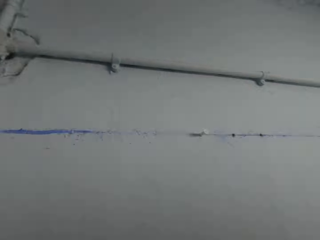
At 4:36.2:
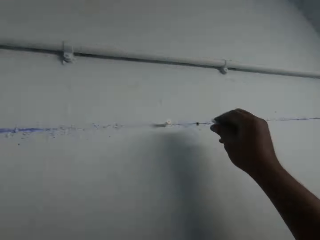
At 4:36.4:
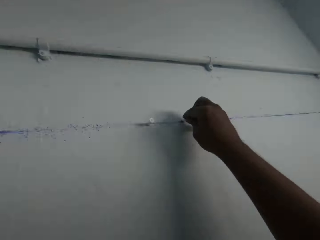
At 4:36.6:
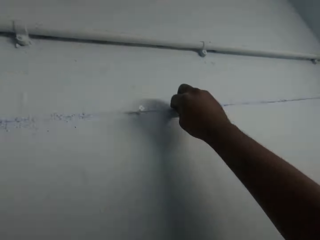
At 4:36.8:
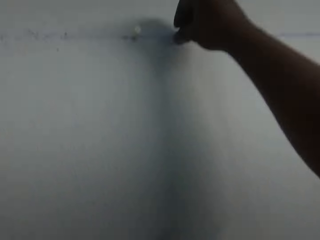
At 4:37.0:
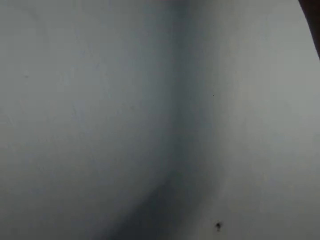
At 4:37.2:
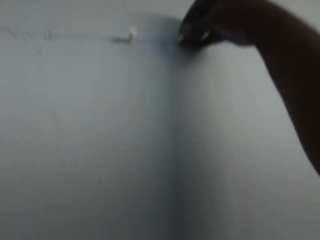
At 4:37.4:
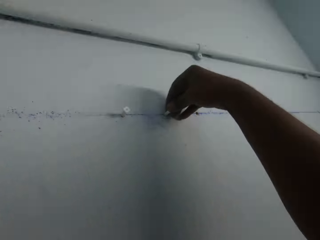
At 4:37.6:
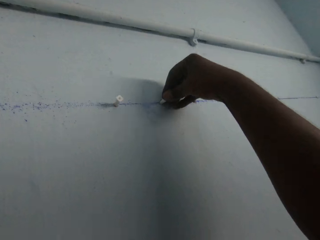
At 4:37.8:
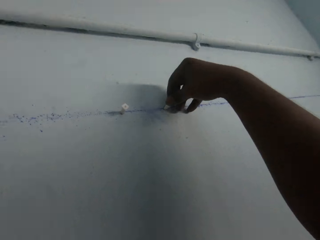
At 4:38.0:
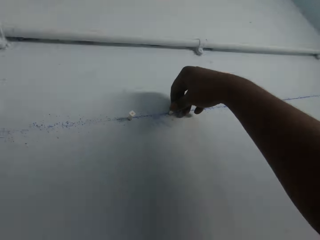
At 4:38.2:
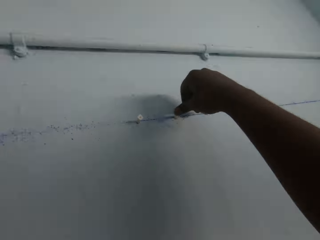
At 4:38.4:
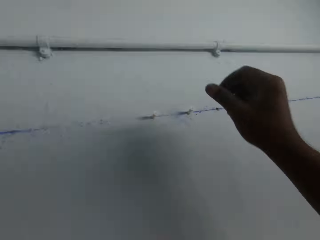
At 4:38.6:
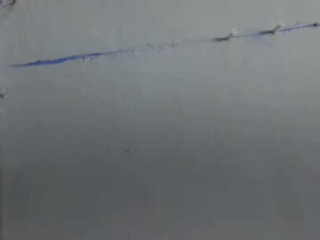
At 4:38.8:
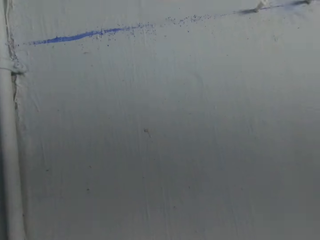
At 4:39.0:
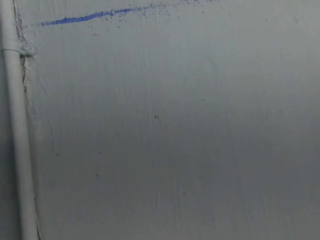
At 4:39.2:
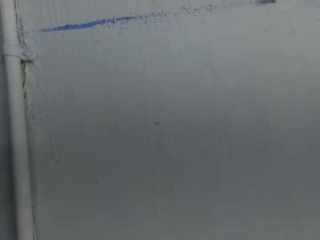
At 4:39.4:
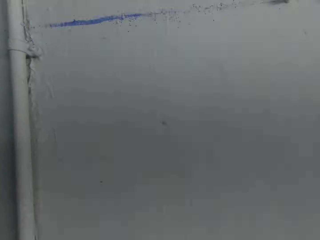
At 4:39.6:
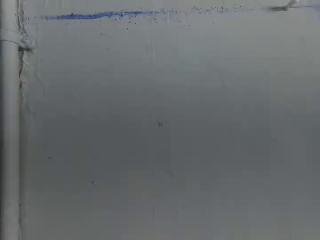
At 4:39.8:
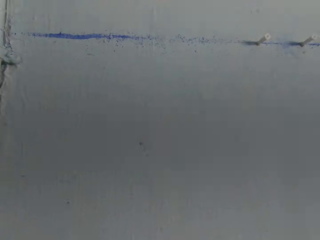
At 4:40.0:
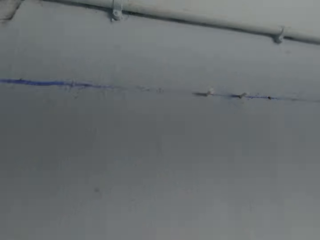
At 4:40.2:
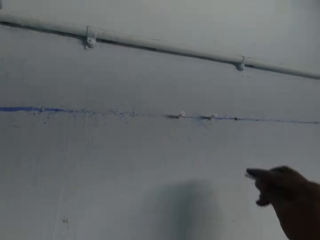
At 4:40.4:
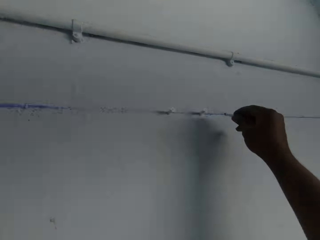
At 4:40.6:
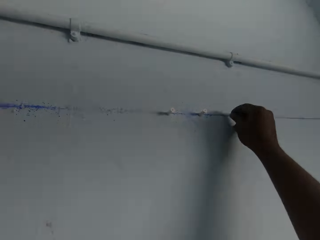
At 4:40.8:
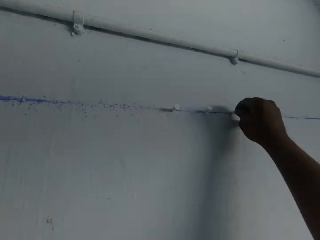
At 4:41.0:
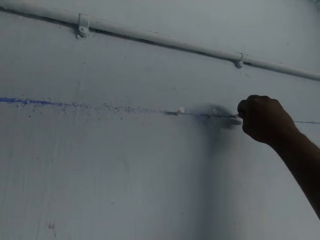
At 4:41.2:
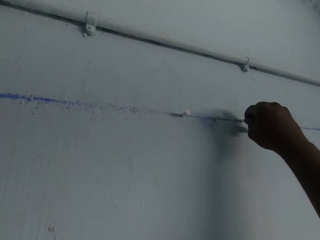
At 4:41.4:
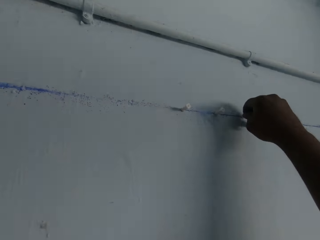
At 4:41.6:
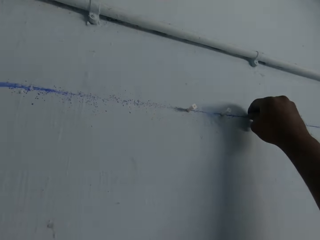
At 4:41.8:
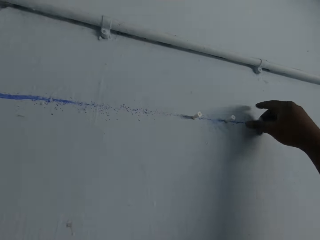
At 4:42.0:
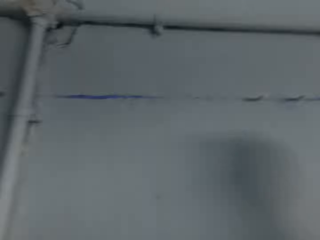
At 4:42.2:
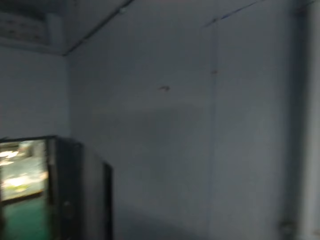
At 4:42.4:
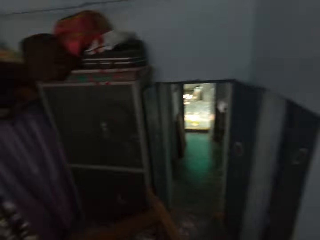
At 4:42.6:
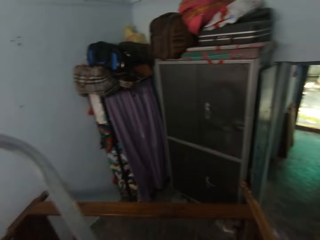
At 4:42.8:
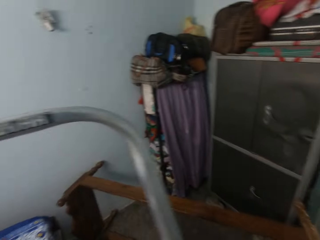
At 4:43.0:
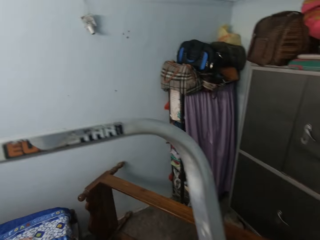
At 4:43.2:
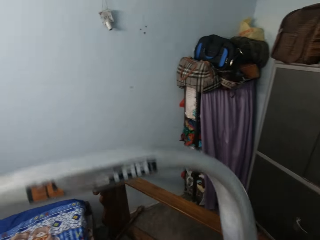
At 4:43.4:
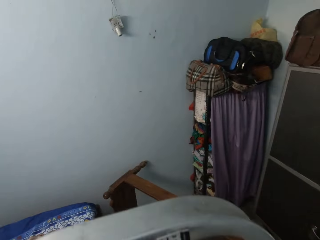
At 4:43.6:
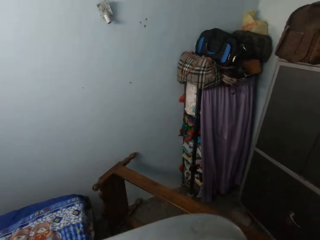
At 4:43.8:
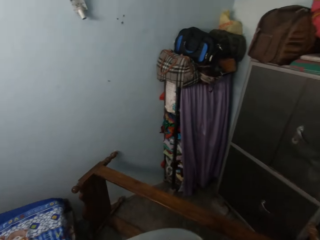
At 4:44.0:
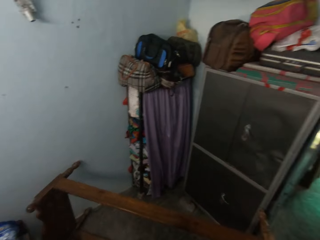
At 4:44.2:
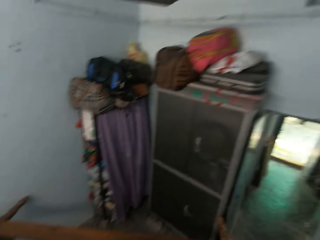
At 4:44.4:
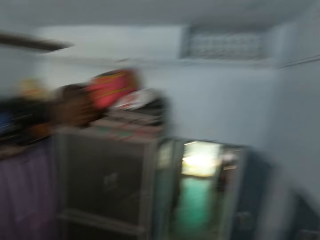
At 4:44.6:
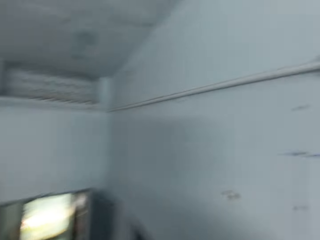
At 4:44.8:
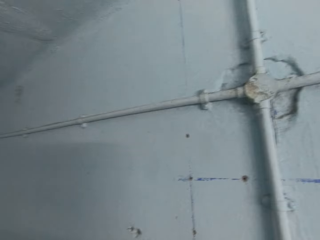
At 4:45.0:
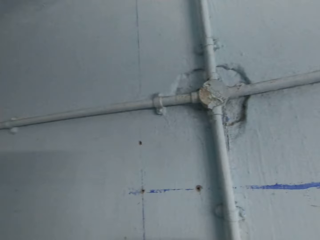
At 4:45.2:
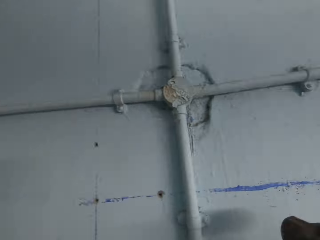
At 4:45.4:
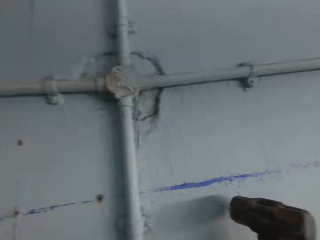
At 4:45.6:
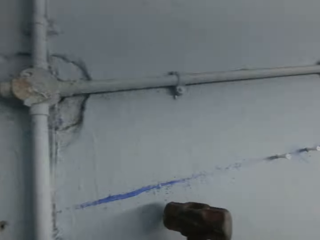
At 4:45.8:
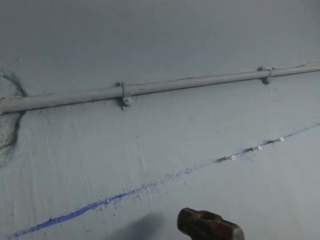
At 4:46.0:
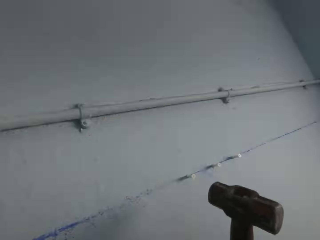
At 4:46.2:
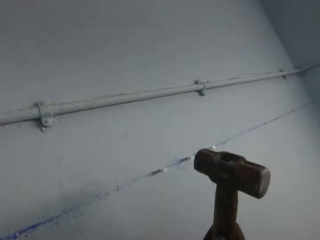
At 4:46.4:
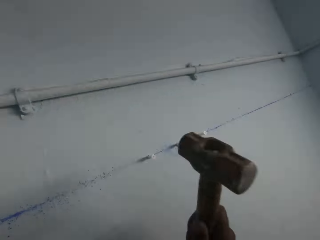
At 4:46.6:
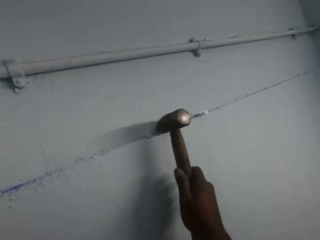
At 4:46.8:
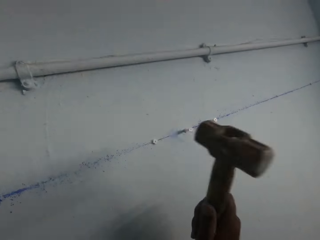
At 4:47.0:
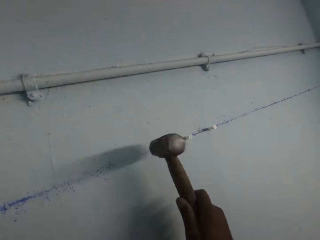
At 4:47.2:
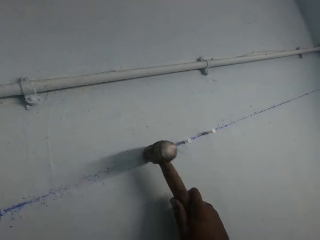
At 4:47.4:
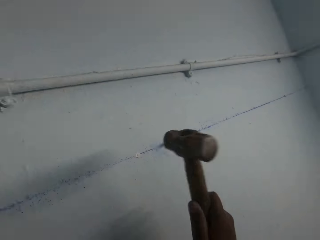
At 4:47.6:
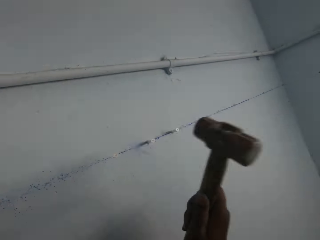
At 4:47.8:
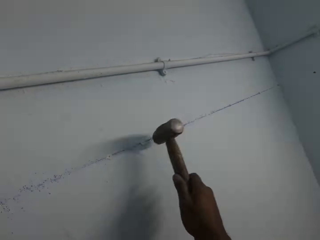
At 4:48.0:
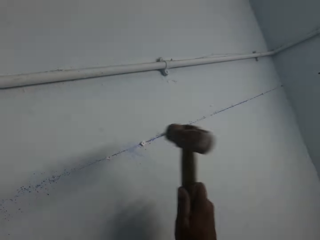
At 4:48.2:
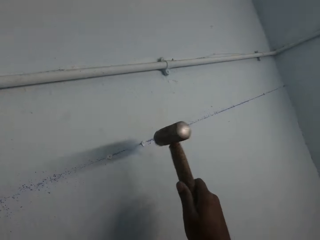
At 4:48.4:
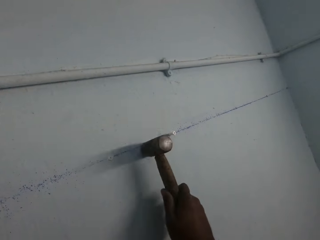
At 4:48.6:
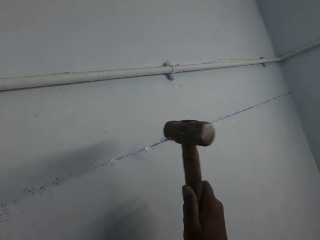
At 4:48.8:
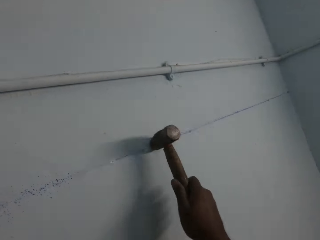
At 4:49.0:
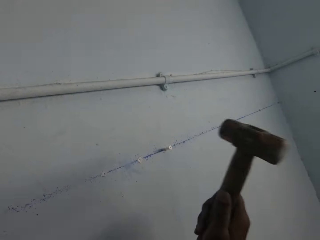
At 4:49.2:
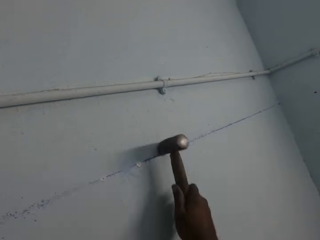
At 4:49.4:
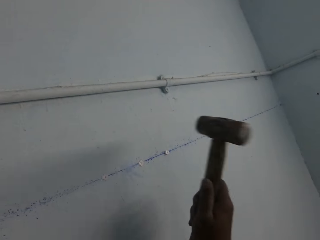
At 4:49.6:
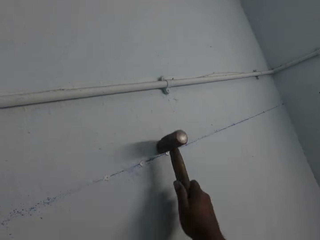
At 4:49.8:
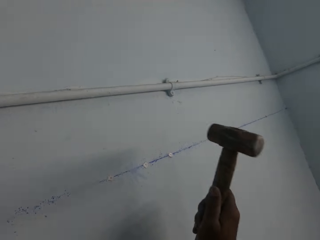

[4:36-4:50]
The camera wearer inserts a nail in his right hand in the hole in the wall. He does so again. He hits the push pins on the wall with a hammer in his right hand.

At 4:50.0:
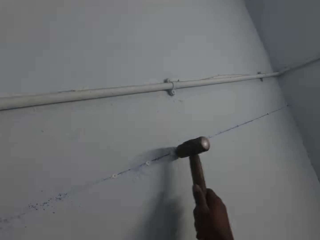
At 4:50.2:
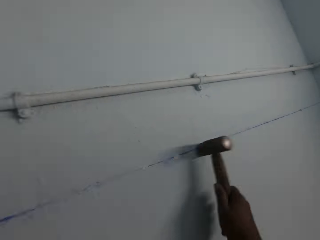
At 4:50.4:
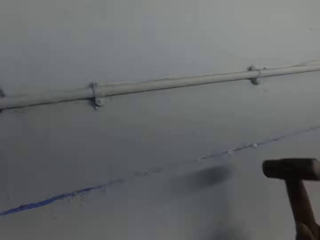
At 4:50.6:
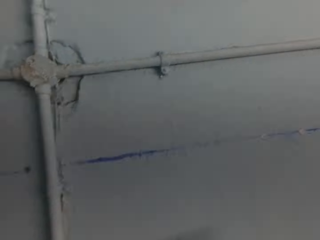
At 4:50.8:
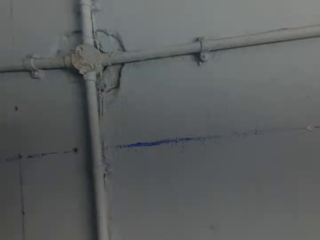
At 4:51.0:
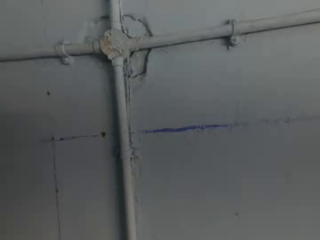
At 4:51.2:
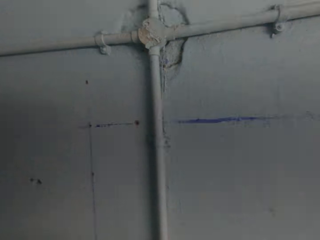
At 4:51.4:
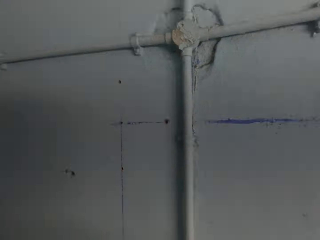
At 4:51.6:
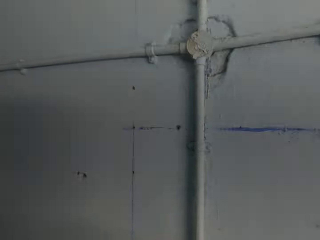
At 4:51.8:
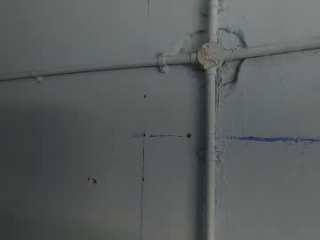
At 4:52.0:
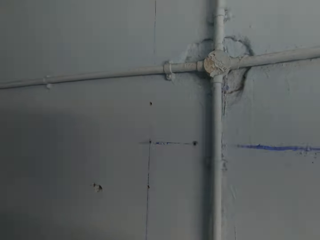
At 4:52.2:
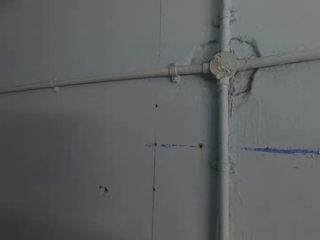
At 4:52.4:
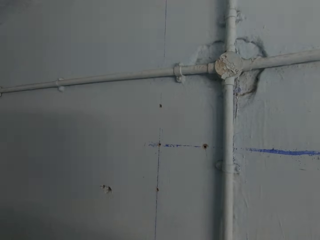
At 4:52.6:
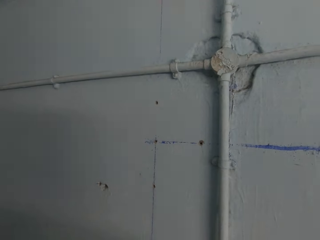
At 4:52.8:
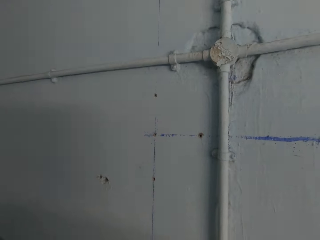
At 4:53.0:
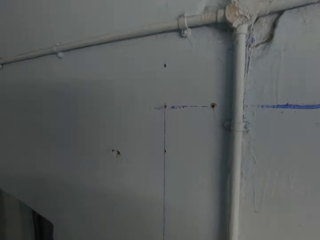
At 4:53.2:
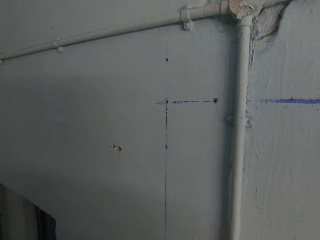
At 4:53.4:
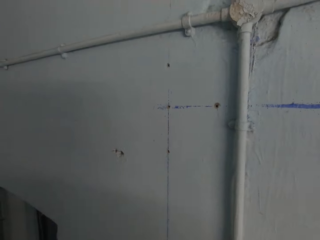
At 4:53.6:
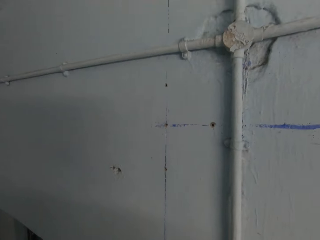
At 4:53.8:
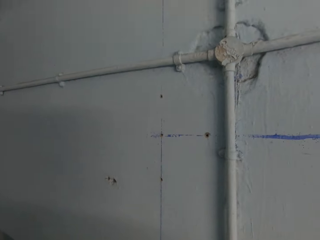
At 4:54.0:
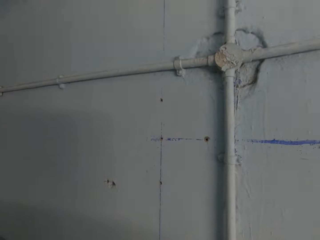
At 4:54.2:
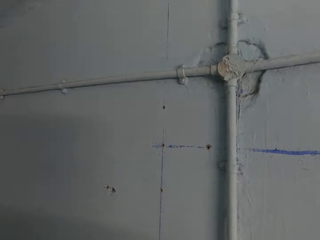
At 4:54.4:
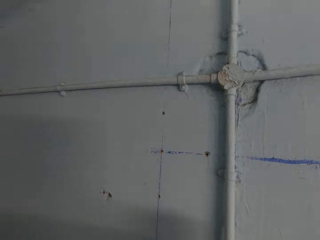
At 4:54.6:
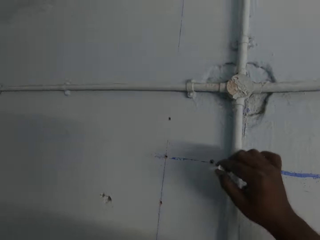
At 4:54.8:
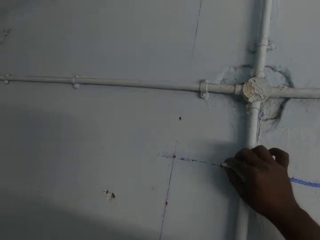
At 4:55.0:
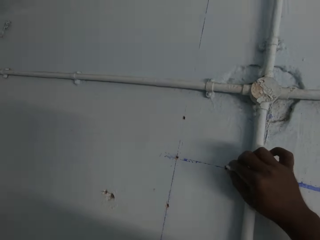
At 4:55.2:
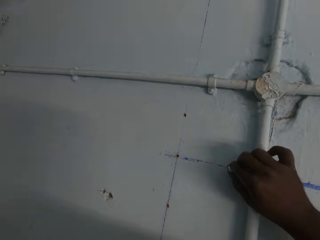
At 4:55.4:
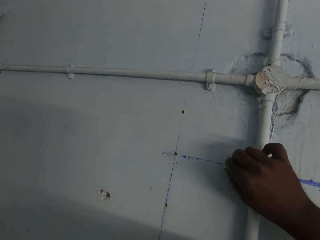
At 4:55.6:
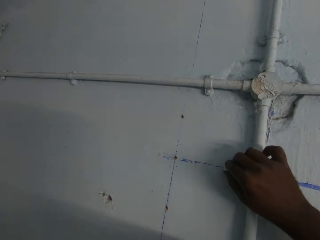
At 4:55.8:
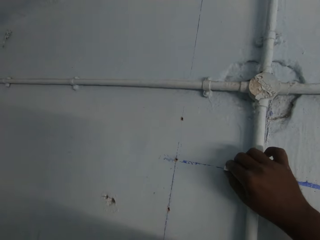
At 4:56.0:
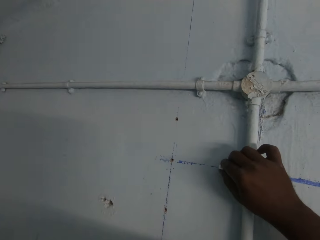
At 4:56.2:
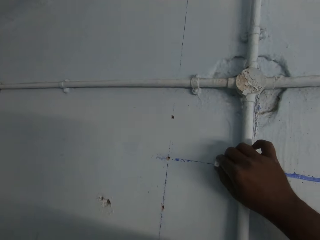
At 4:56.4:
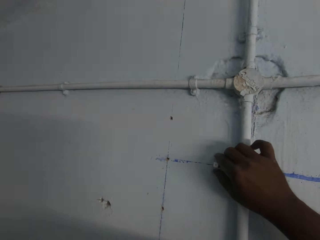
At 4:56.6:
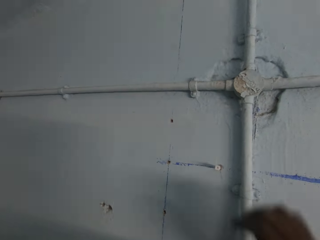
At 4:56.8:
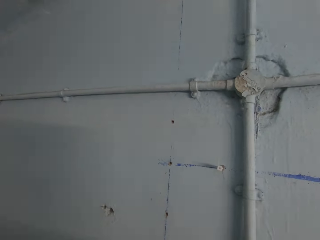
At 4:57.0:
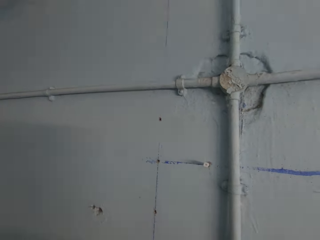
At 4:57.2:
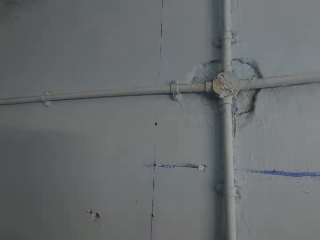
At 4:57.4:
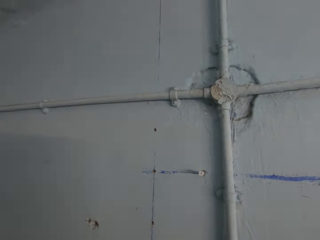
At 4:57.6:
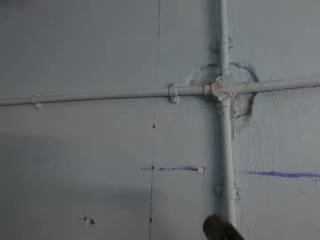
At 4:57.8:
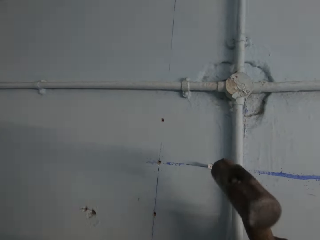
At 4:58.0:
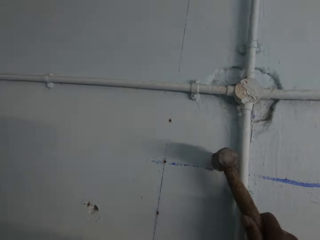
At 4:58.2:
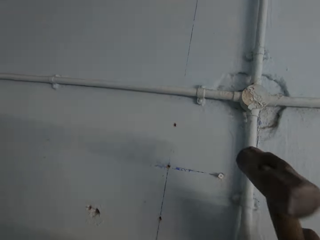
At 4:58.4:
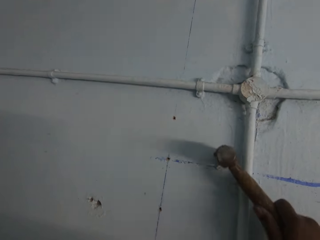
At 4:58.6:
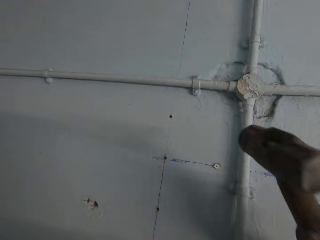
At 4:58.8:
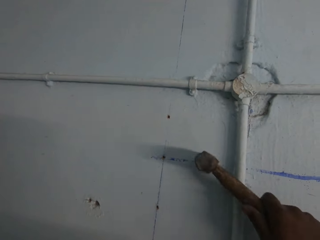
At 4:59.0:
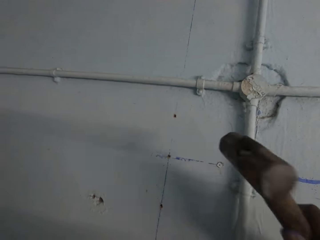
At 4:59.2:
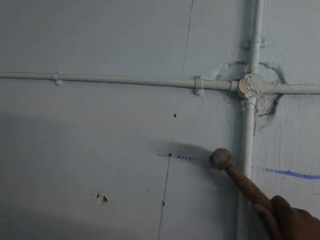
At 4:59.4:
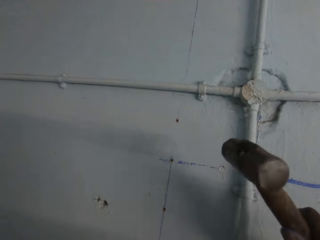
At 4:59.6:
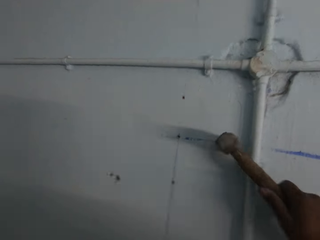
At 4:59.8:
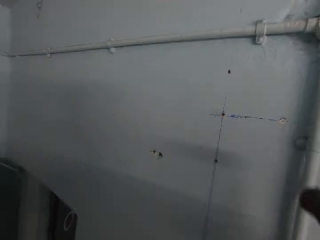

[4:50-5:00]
The camera wearer looks around. He pushes a push pin into the wall with his right hand. He stares at the wall. He hits the push pin on the wall with the hammer in his right hand.
